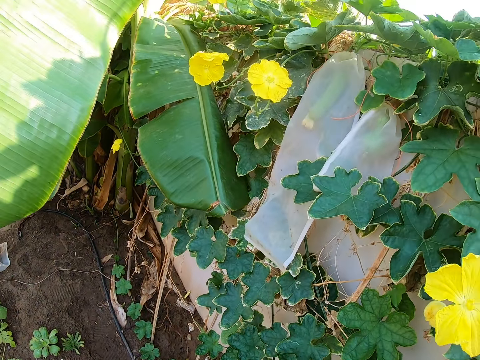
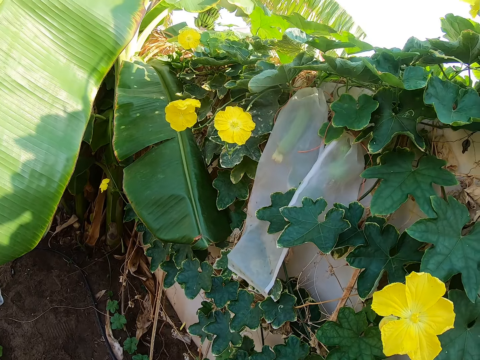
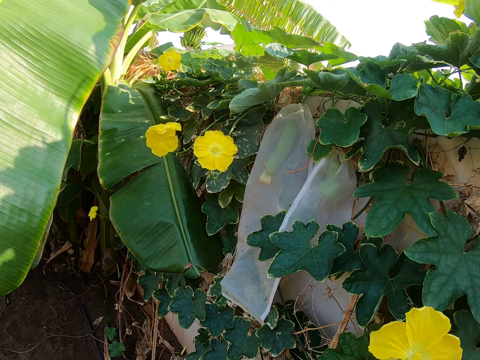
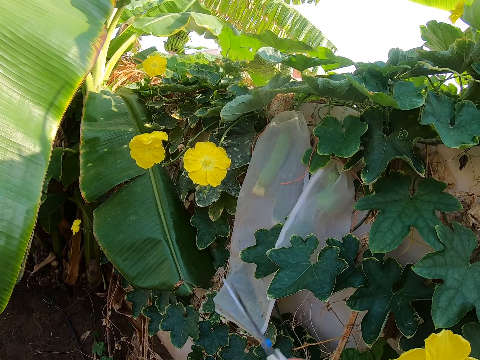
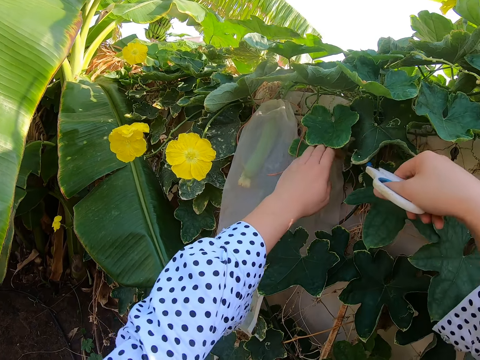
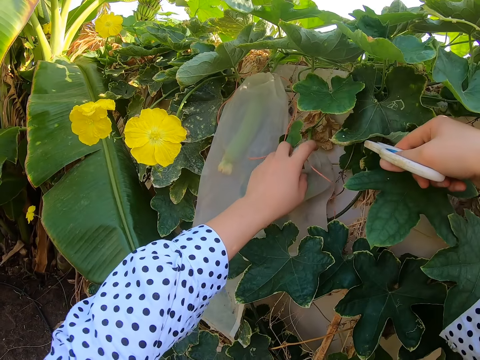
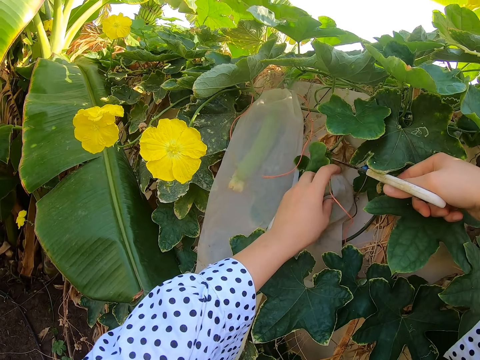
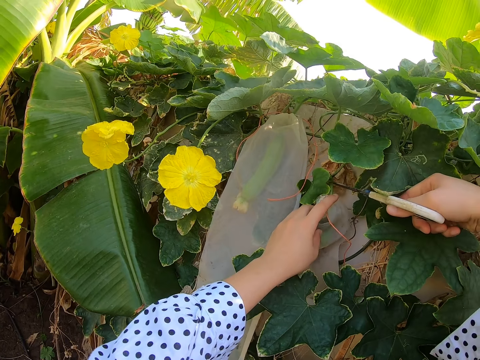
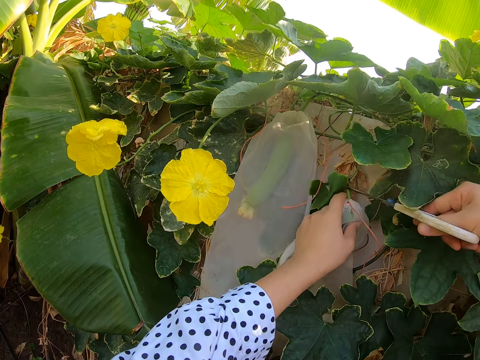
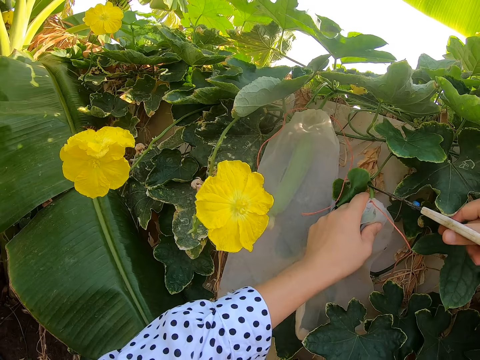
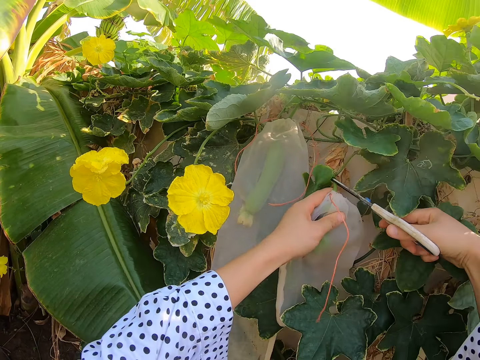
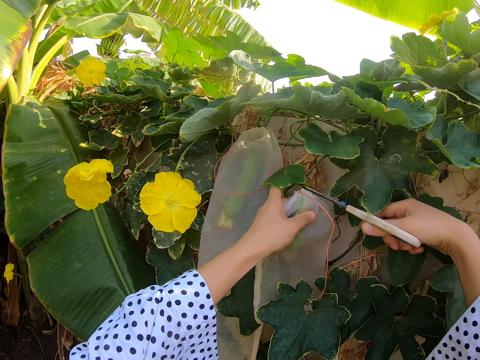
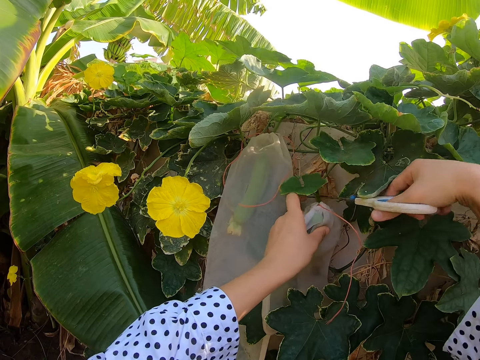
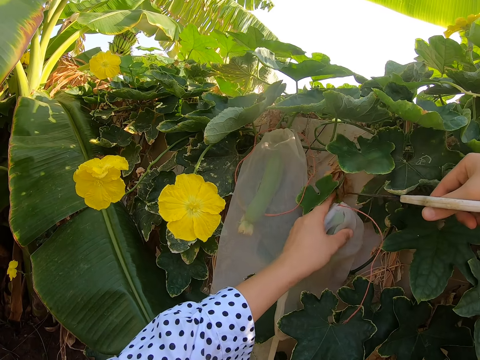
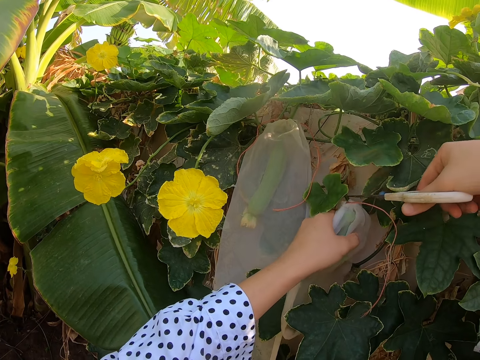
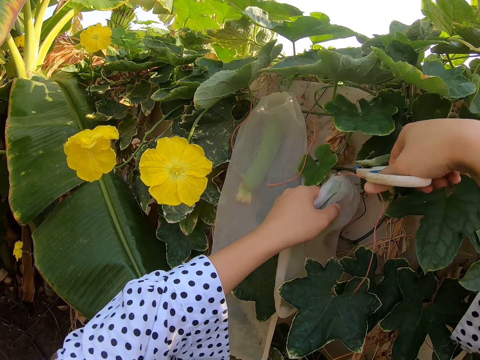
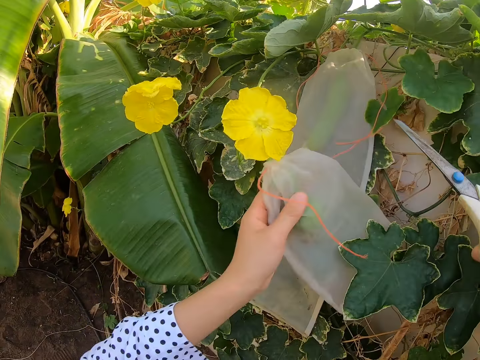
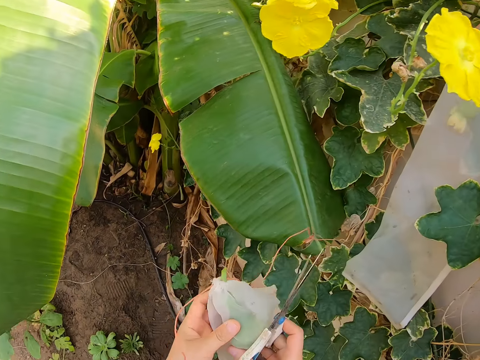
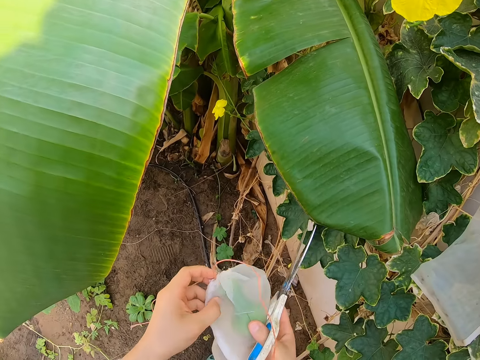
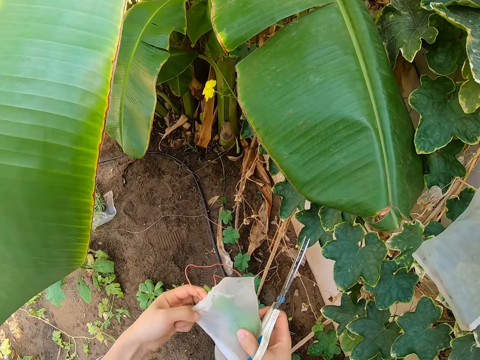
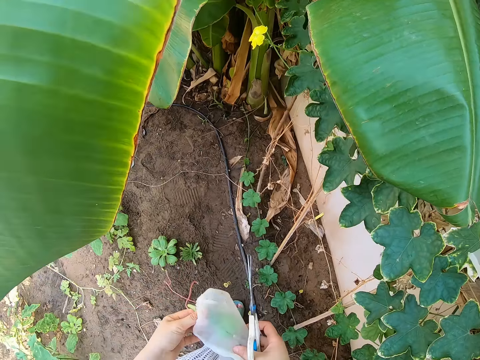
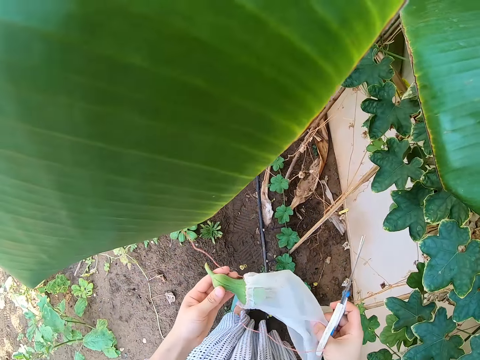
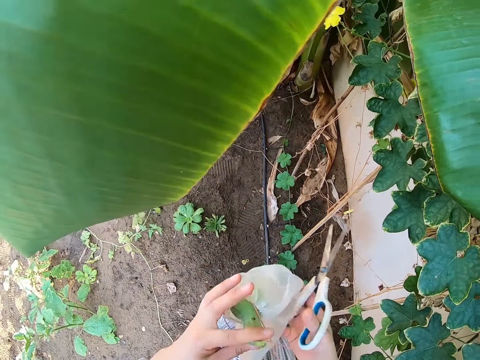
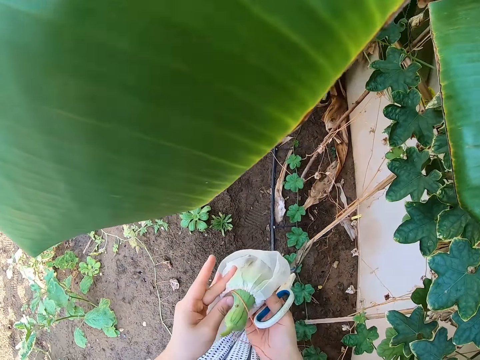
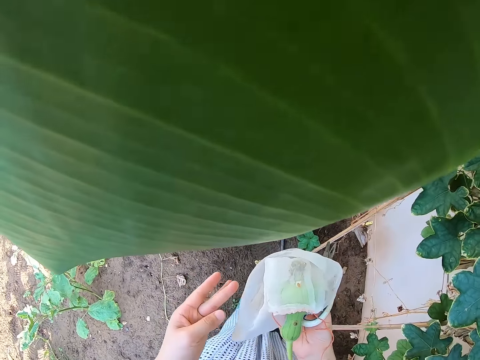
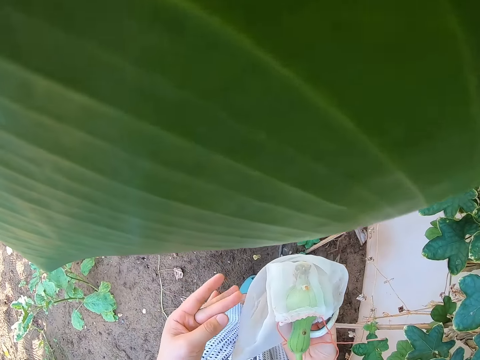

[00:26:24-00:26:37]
The camera wearer walks around. They cut the cucumber in the nylon. They cut part of the plant off. They remove the cucumber from the nylon.

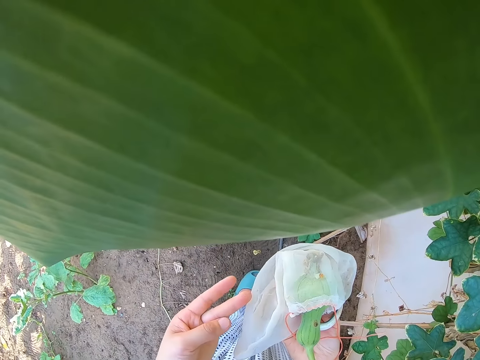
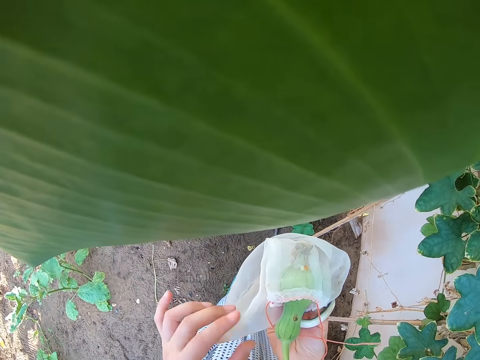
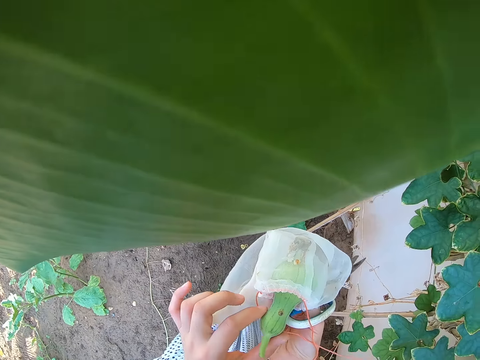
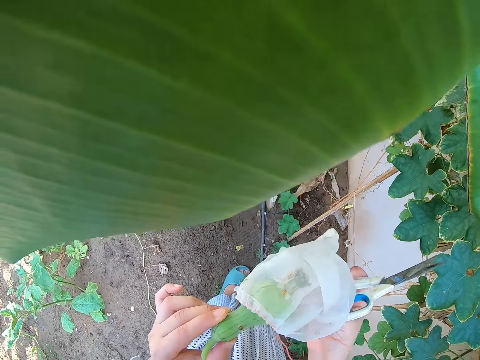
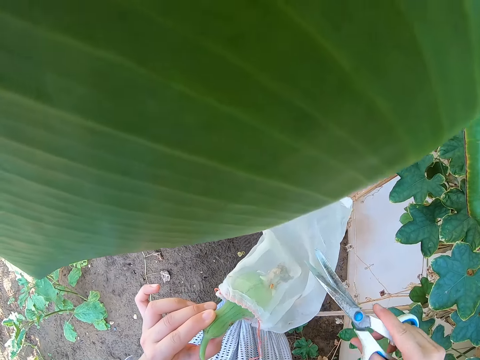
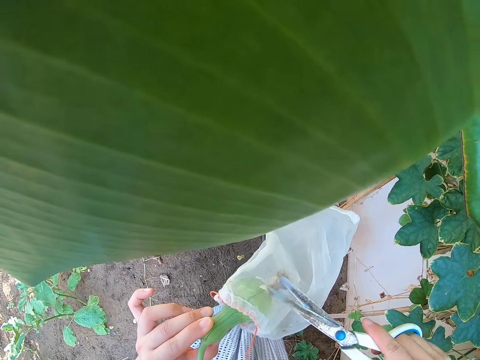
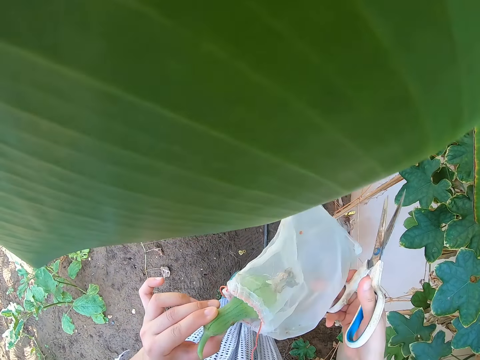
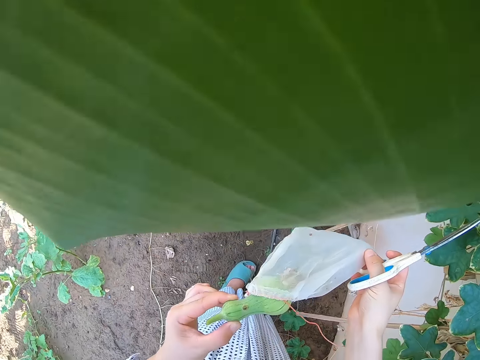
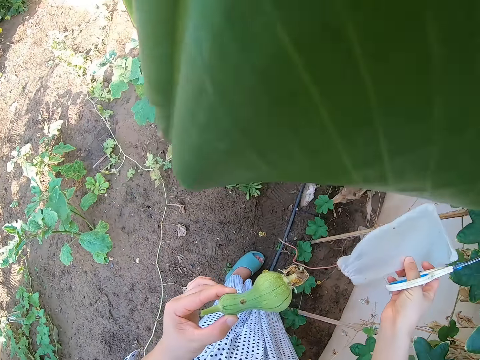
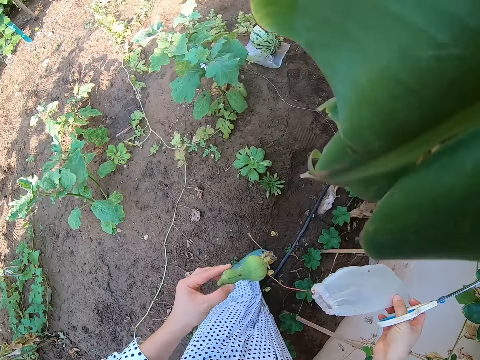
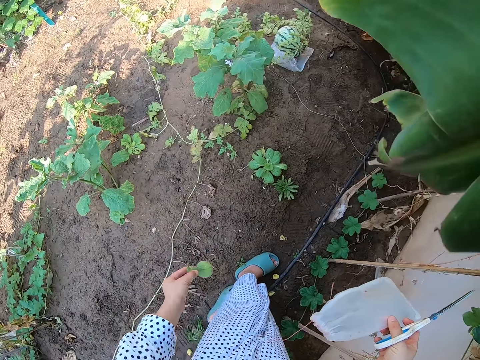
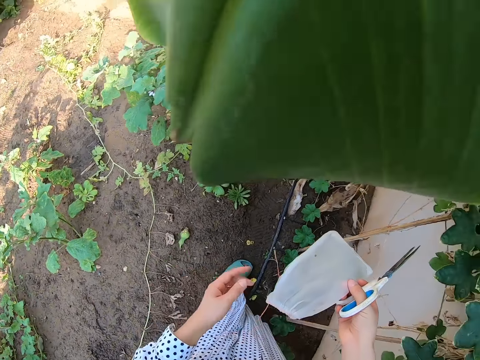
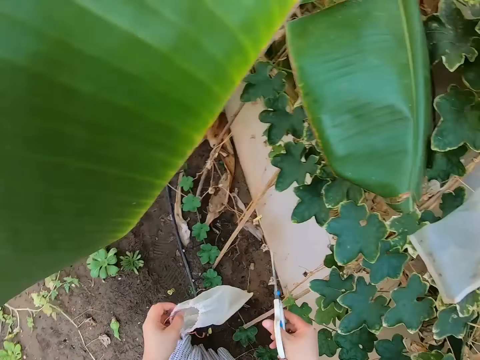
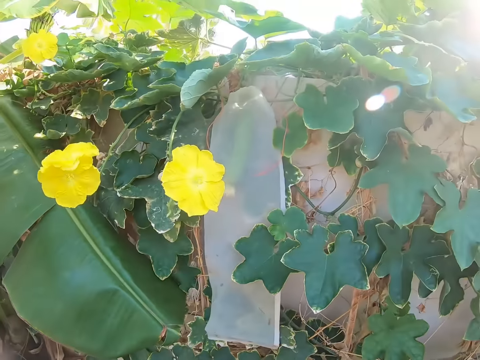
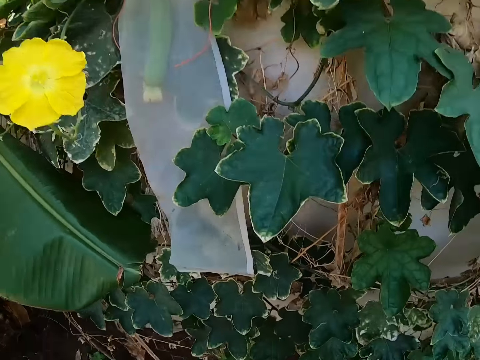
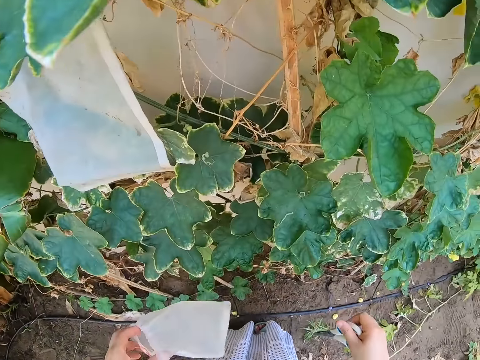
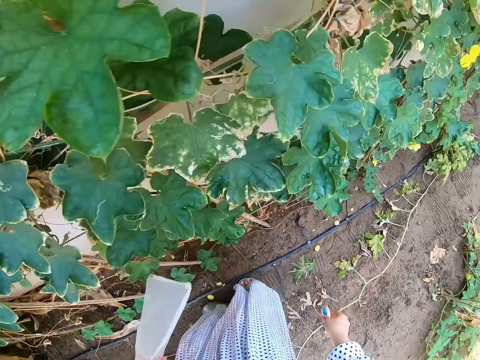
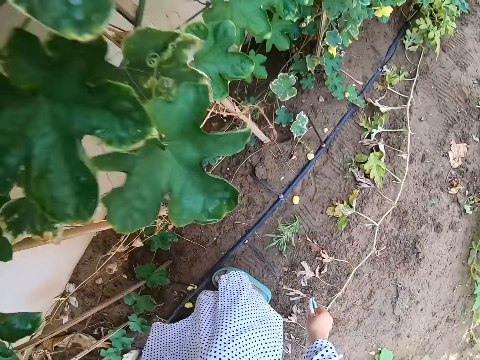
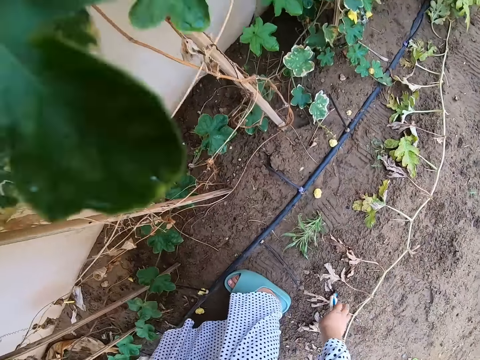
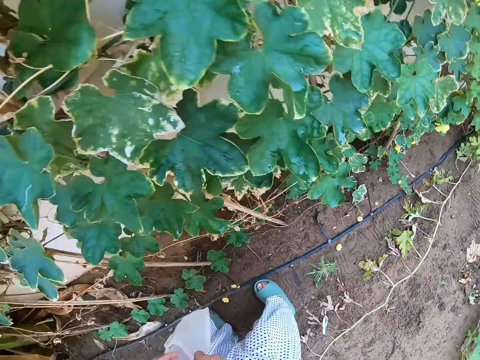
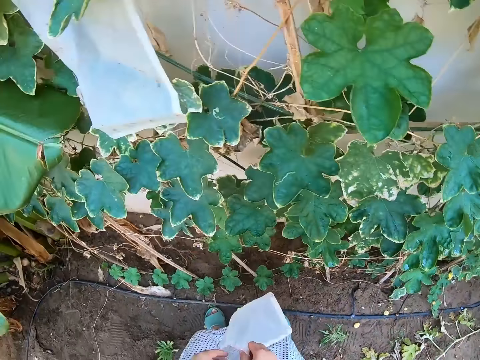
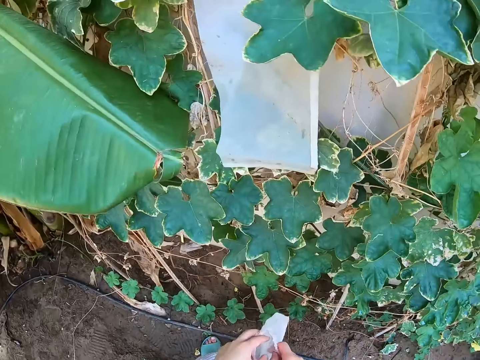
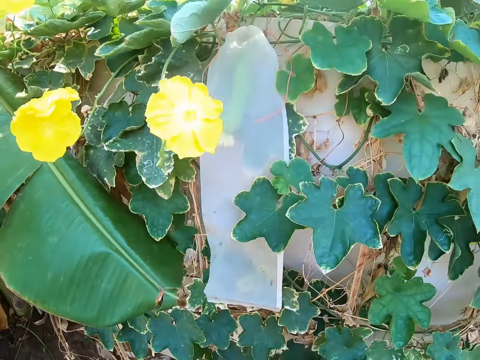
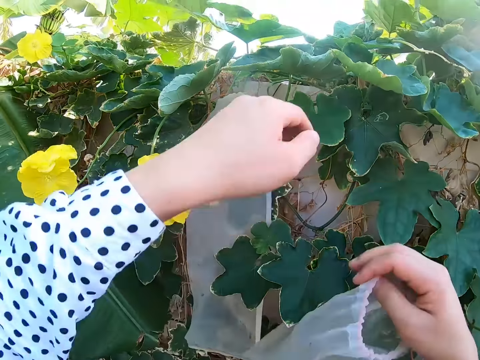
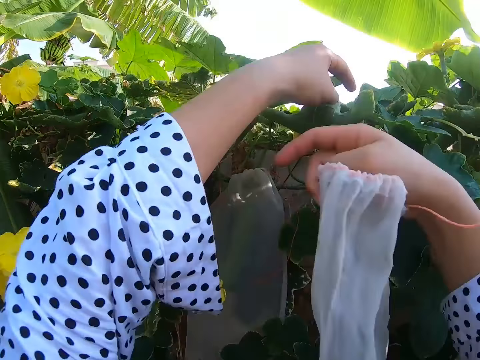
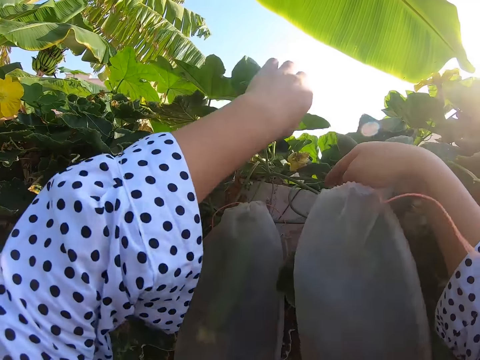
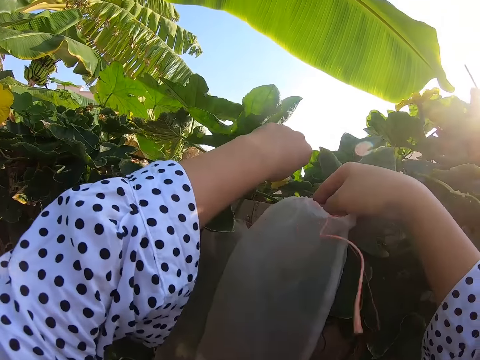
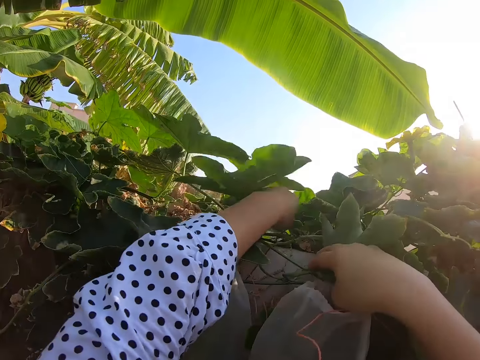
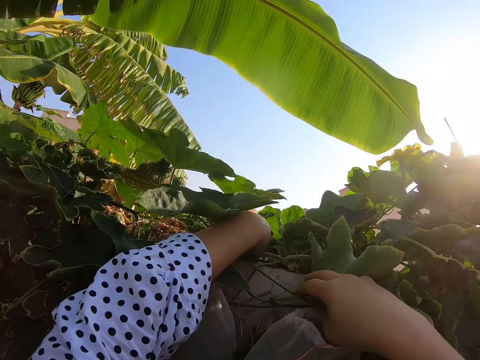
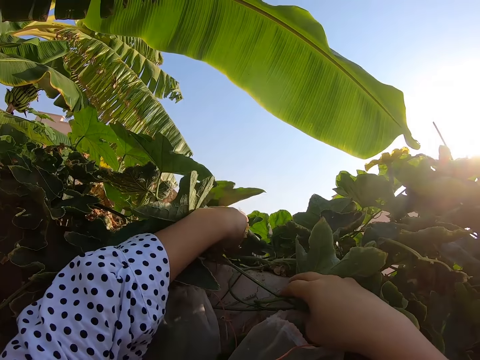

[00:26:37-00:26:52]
The camera wearer holds the nylon. They remove the nylon. They move the plant out of the paper bag. They throw the plant down on the floor. They look around. They touch the plant.
